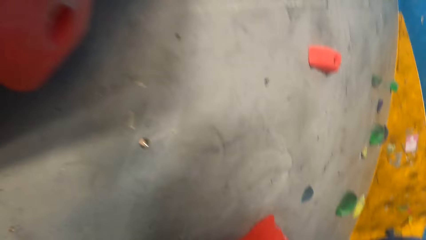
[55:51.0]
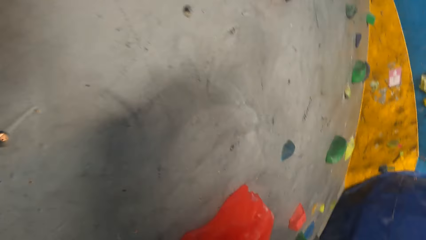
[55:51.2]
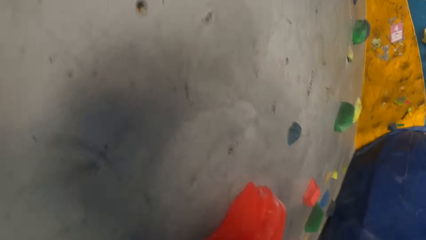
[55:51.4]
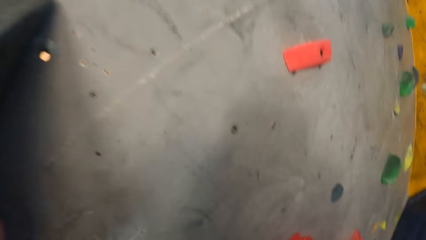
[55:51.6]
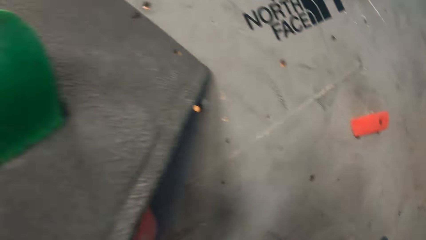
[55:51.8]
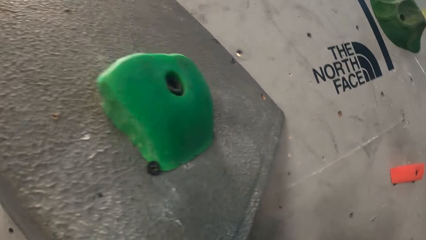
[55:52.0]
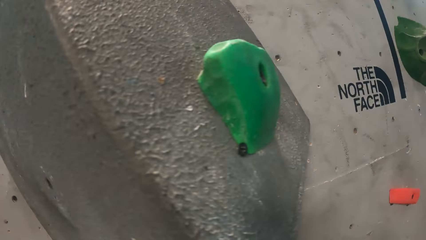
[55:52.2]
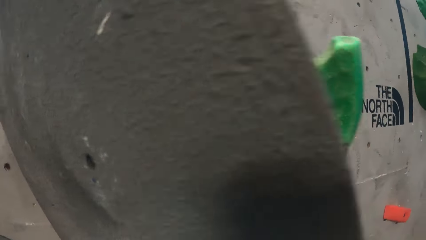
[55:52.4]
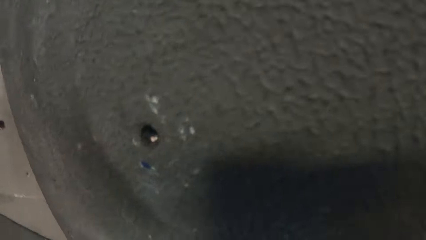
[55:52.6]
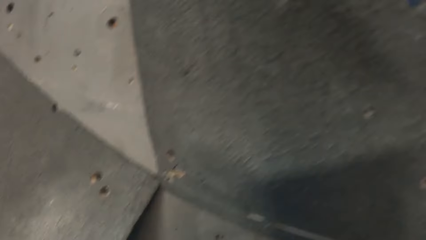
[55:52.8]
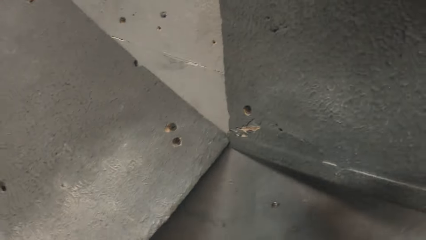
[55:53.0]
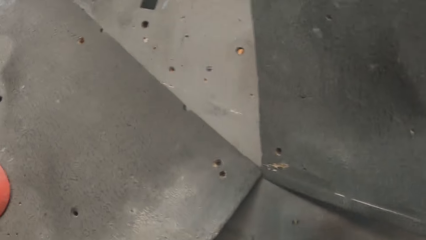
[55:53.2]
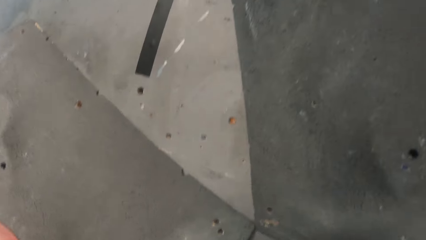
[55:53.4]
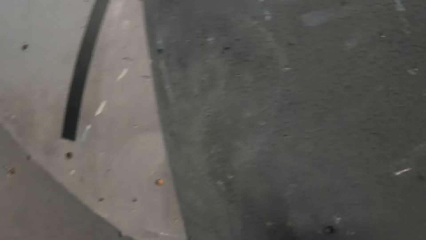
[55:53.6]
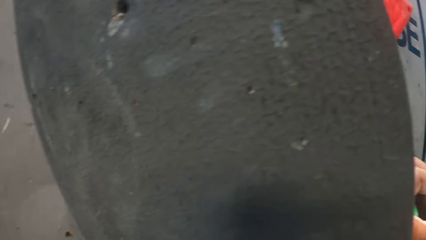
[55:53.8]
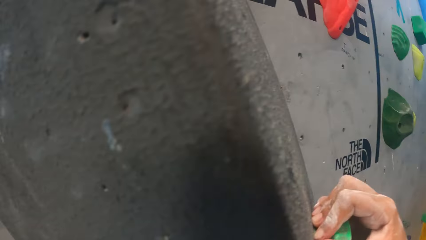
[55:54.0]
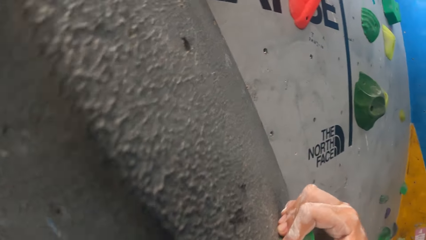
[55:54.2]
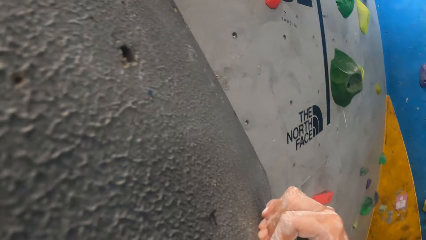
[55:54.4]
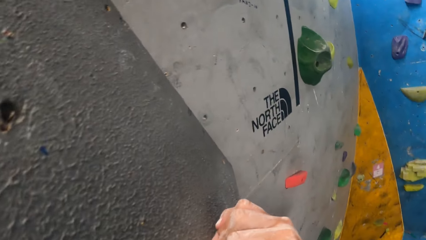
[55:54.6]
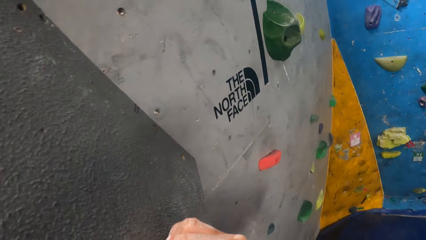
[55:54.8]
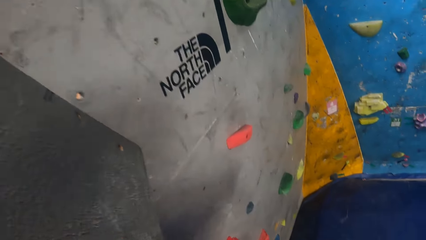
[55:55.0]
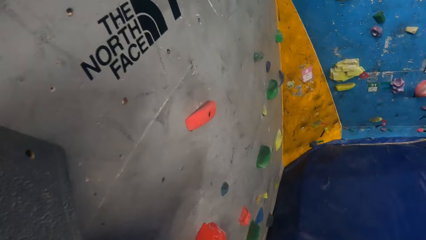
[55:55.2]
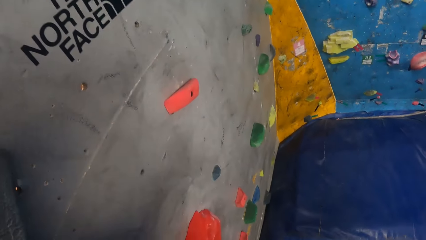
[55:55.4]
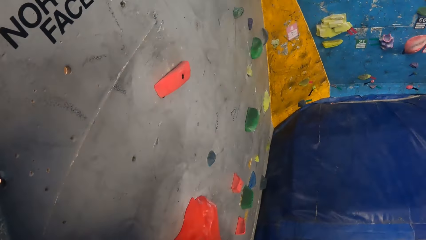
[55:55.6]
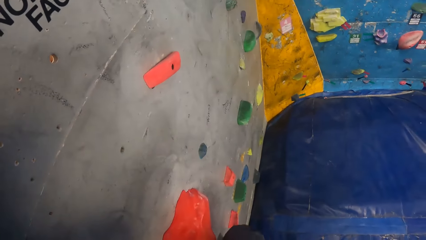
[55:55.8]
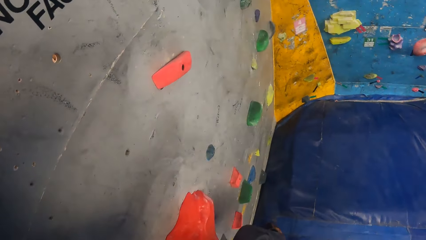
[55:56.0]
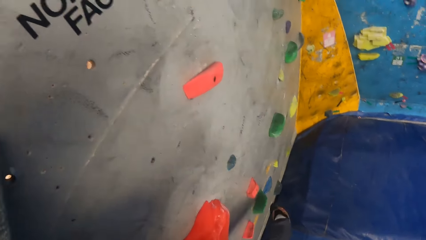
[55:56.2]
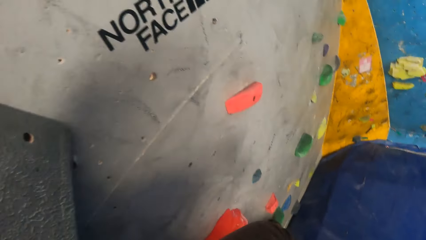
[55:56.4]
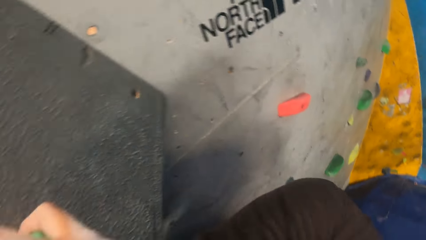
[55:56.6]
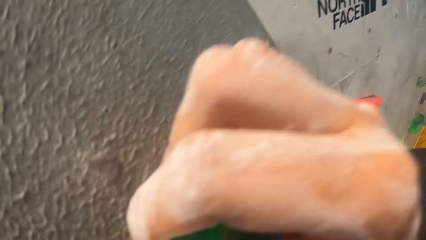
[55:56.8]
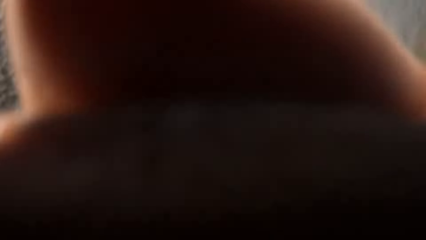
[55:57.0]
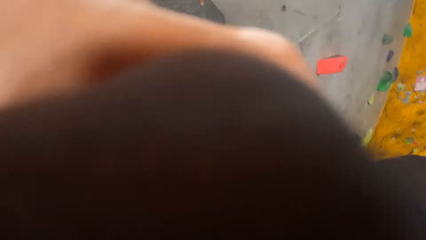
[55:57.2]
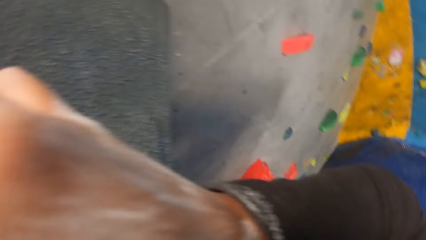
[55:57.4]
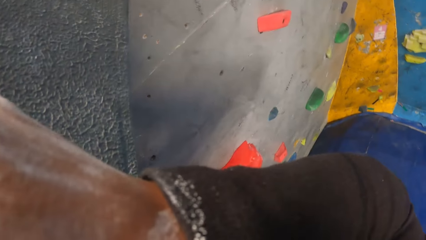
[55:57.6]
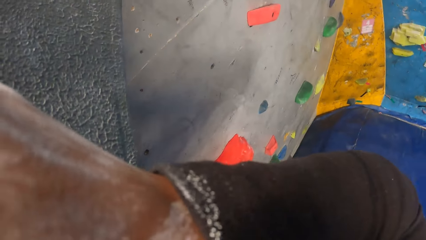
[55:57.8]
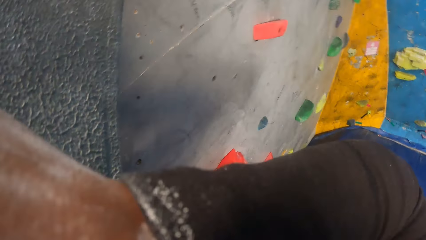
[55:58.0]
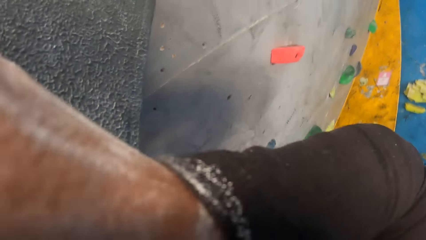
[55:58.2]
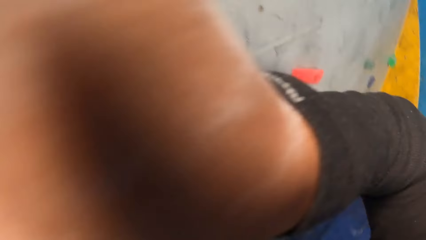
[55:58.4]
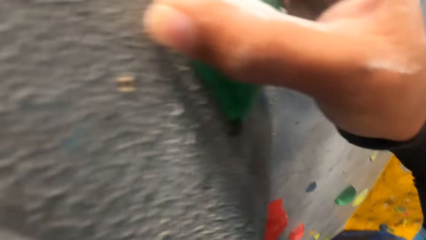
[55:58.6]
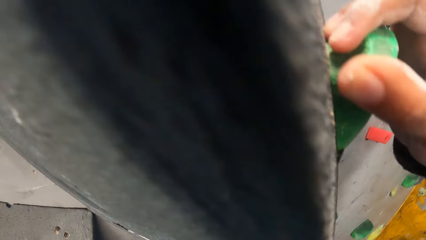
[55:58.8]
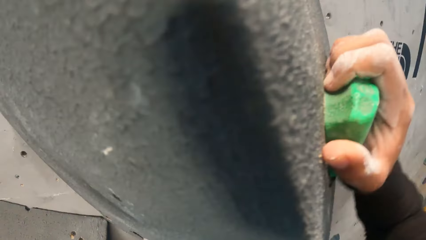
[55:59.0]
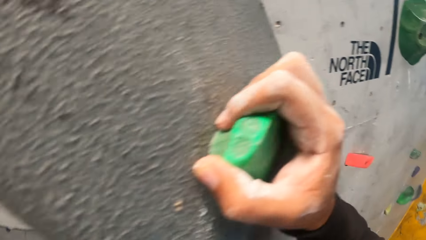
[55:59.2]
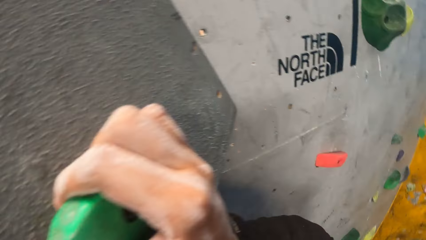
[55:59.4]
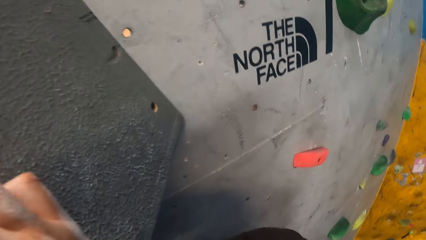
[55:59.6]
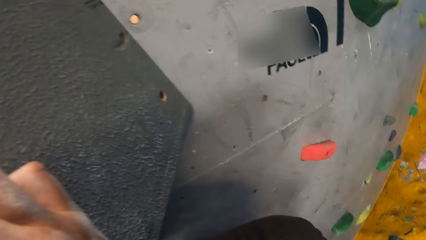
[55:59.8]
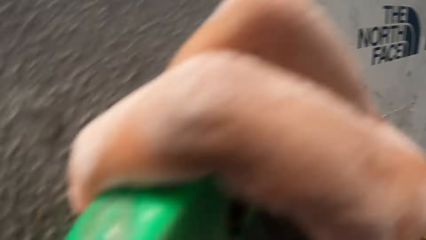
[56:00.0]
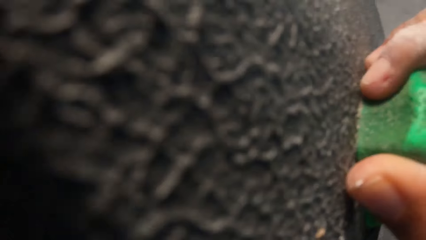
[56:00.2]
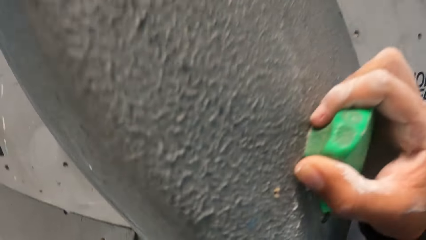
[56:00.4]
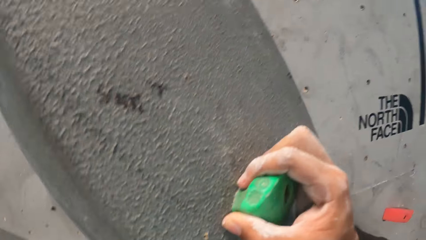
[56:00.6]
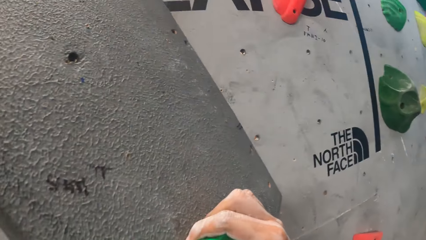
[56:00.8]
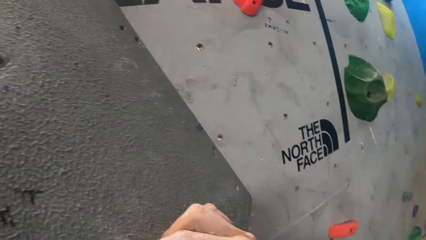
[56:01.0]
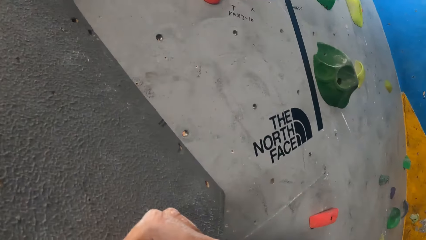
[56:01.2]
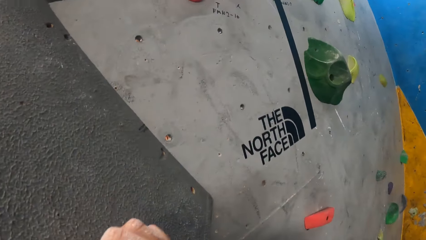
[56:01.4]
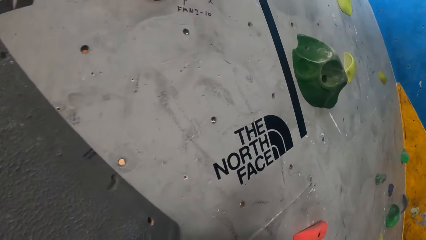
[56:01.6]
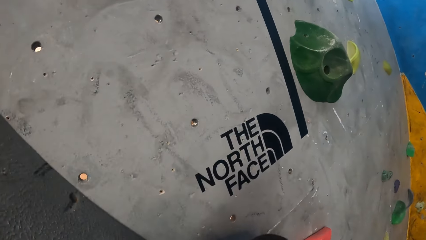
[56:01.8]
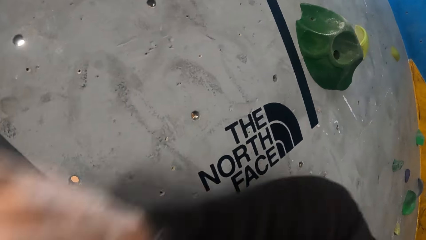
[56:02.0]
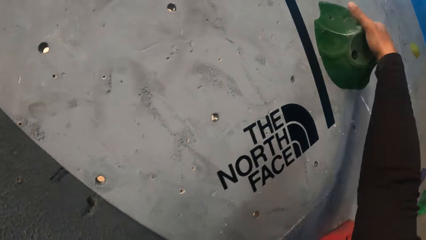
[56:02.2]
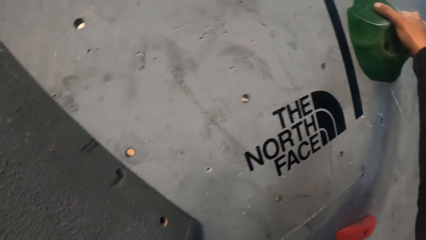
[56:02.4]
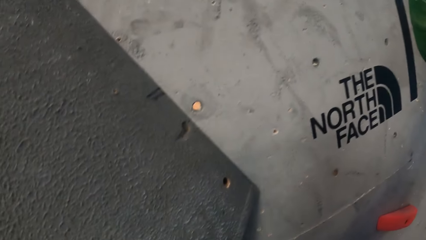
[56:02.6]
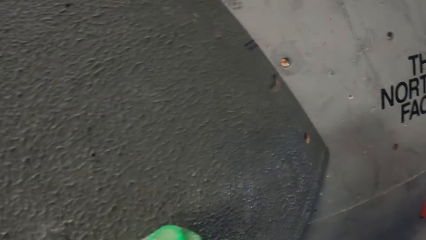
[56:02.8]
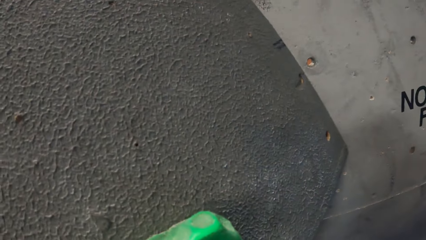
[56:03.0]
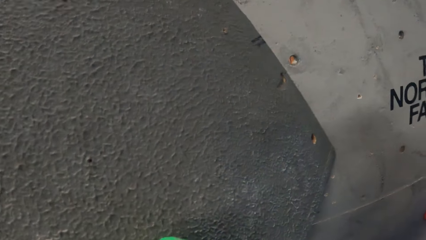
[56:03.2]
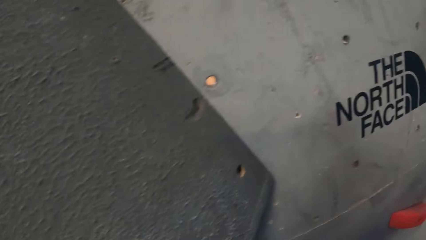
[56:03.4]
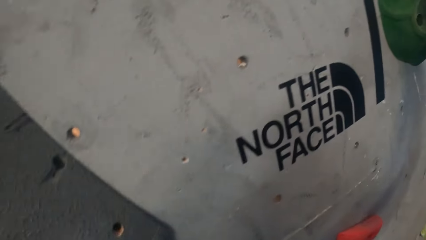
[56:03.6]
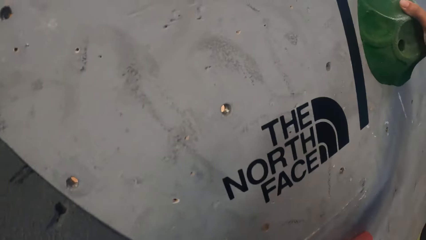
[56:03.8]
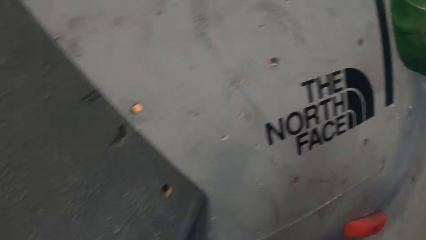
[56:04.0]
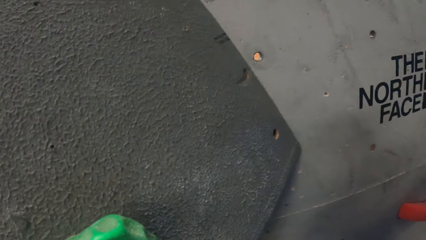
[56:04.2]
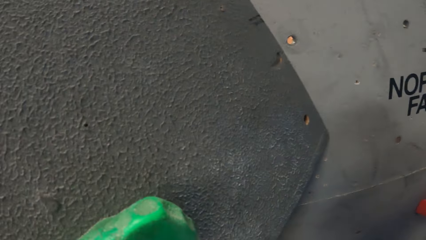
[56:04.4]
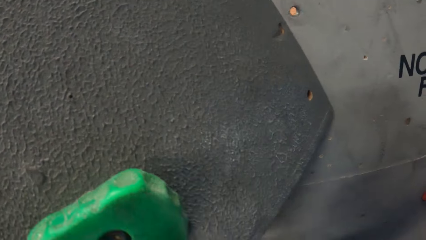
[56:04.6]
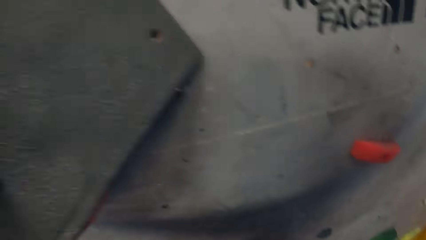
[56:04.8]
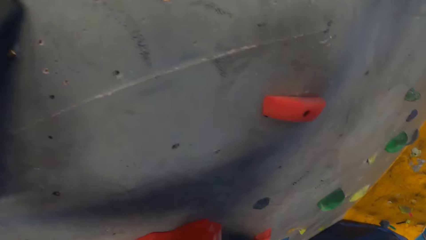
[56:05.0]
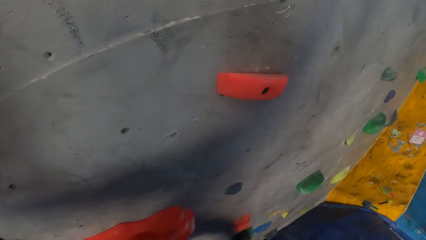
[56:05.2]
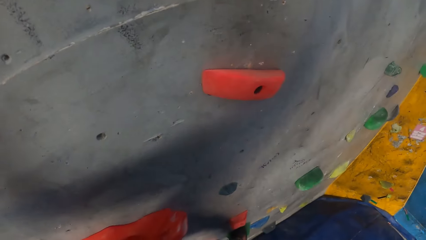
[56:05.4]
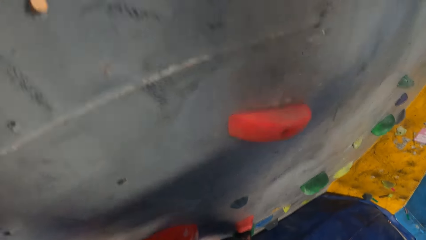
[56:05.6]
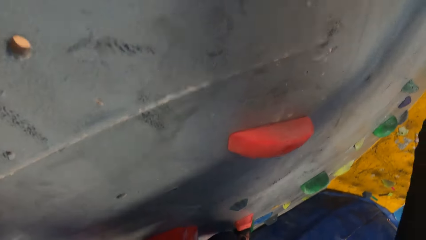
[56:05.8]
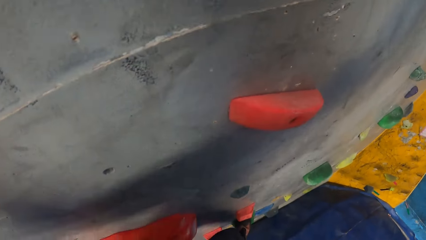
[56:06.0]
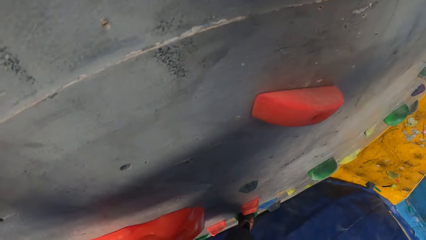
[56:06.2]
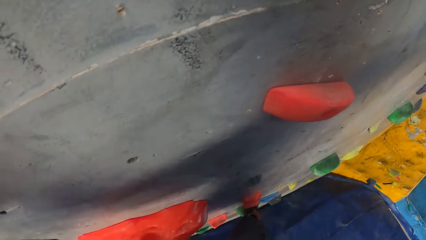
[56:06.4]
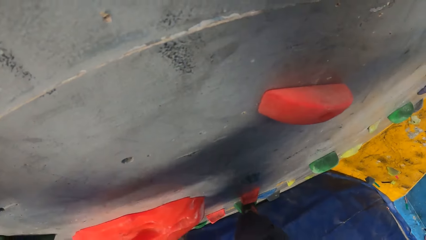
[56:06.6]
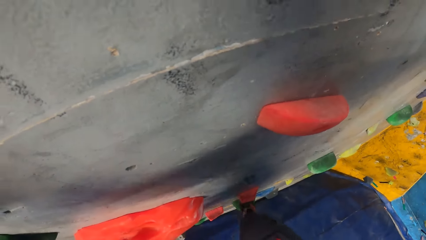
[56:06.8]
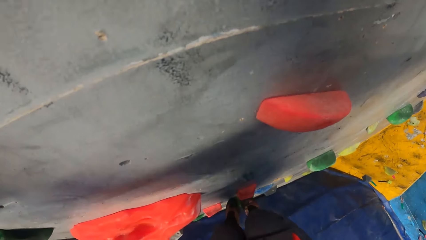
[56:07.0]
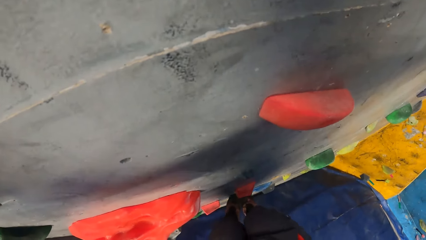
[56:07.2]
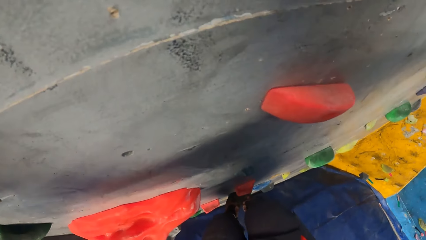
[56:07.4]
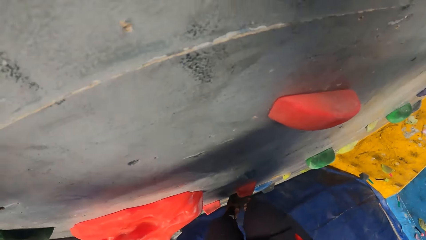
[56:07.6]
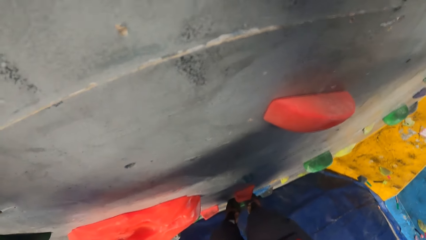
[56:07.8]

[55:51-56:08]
The camera wearer turns to the side. They hold a climbing hold. They turn to the side. They hold a climbing hold. They turn to the side.
